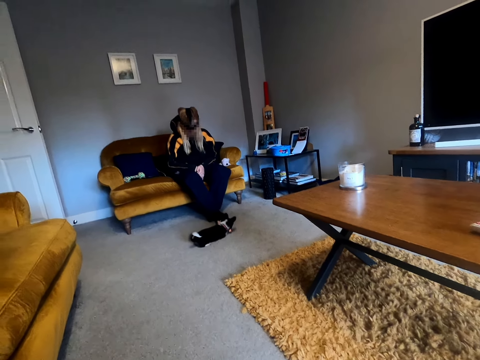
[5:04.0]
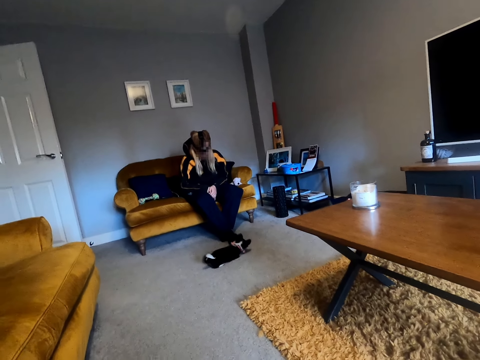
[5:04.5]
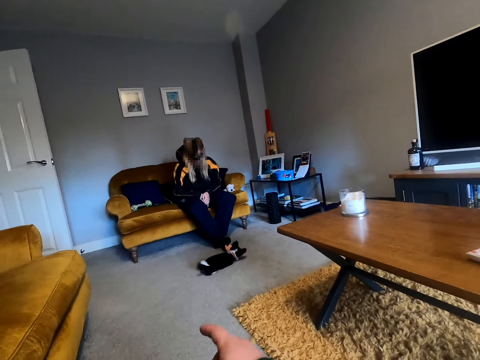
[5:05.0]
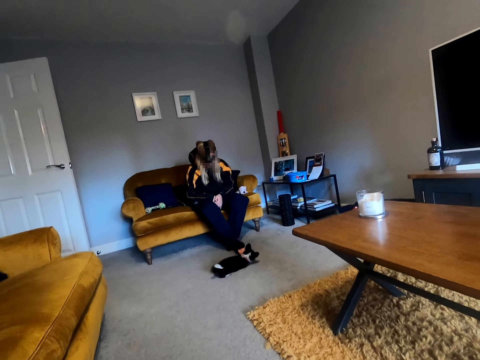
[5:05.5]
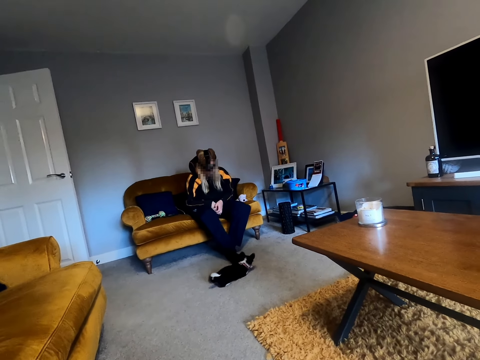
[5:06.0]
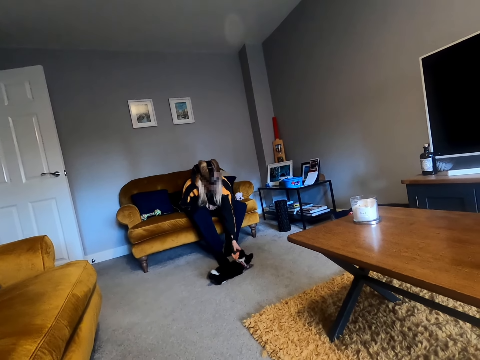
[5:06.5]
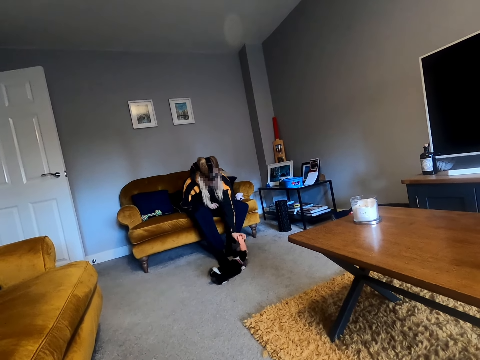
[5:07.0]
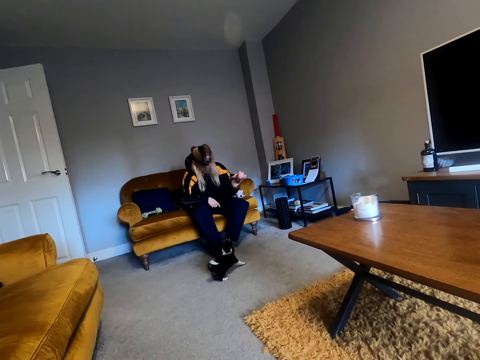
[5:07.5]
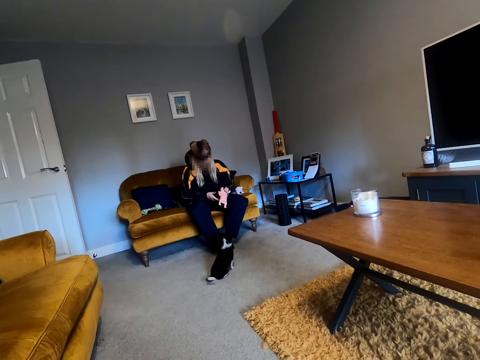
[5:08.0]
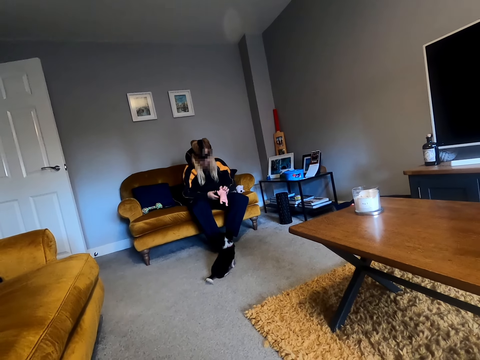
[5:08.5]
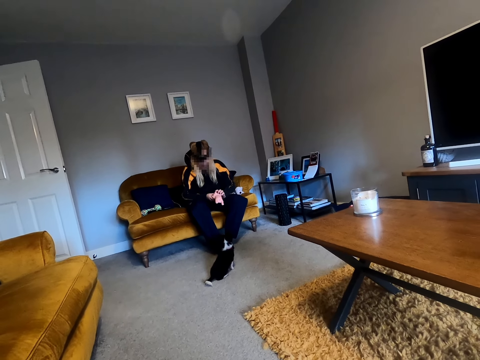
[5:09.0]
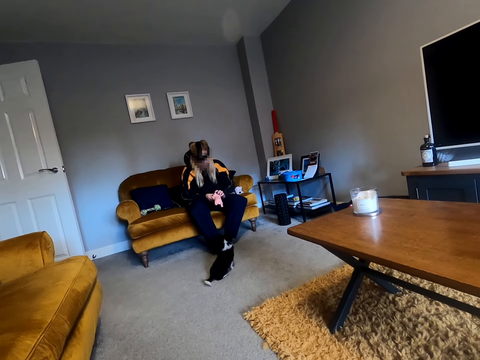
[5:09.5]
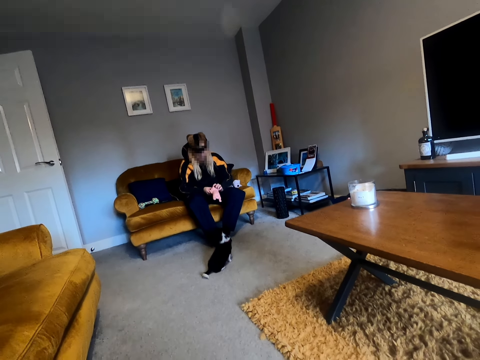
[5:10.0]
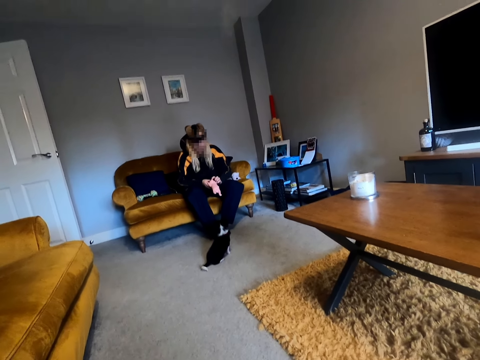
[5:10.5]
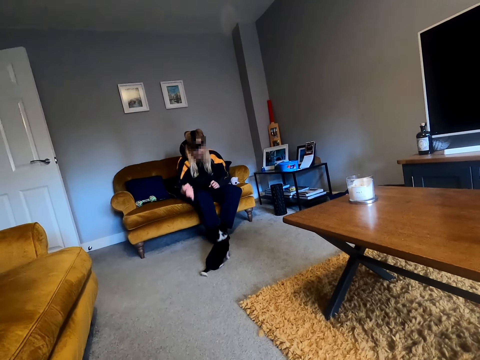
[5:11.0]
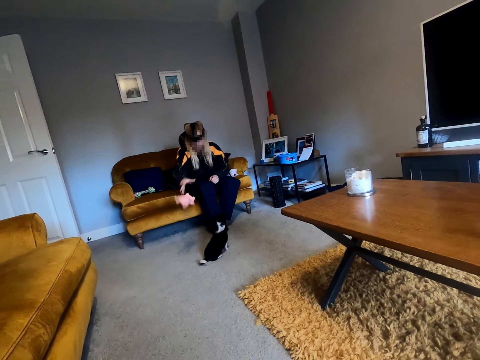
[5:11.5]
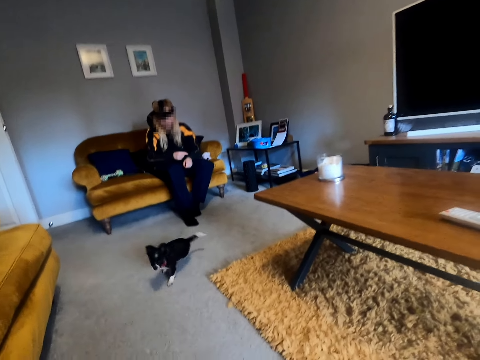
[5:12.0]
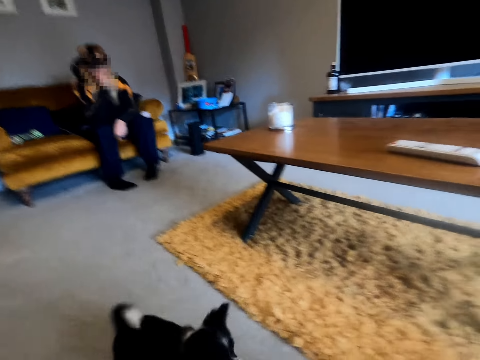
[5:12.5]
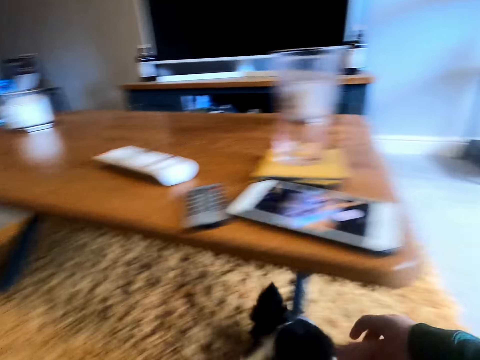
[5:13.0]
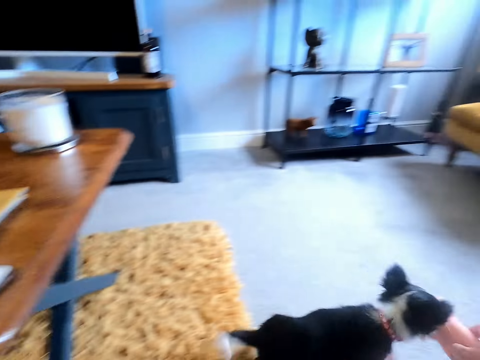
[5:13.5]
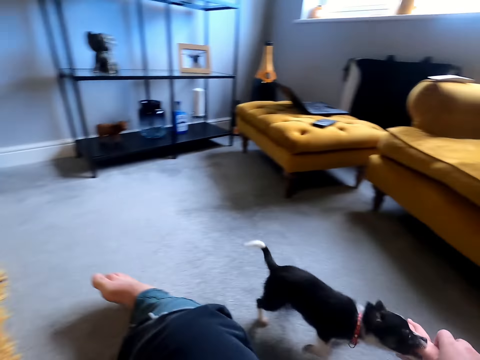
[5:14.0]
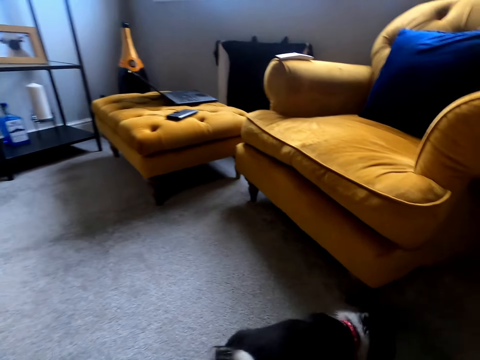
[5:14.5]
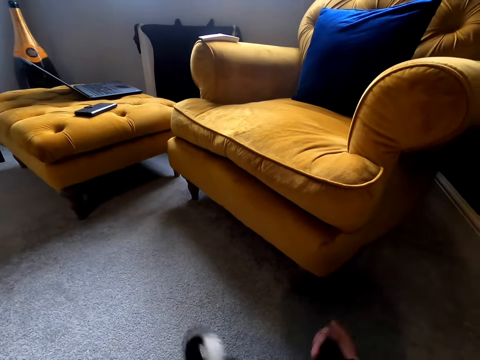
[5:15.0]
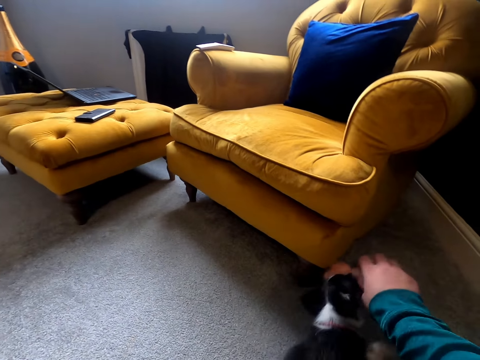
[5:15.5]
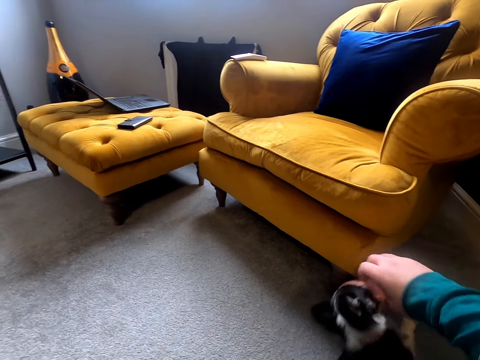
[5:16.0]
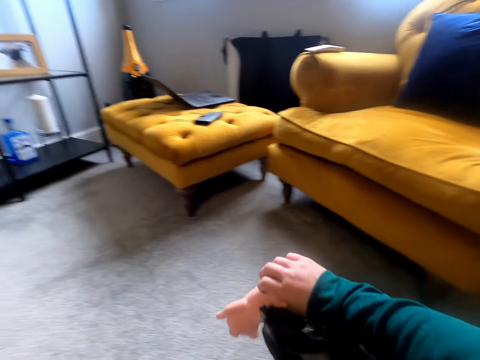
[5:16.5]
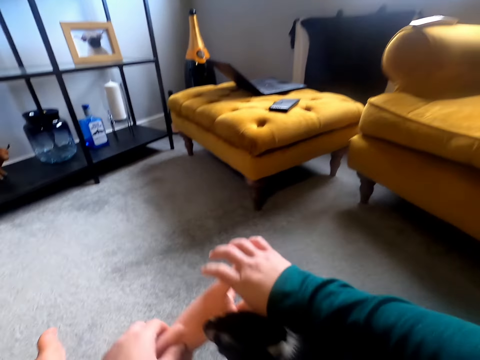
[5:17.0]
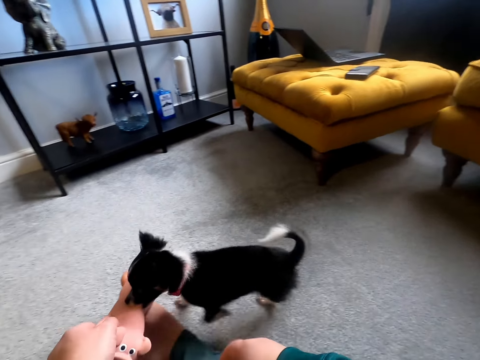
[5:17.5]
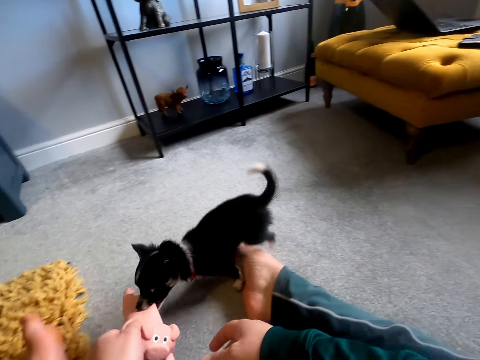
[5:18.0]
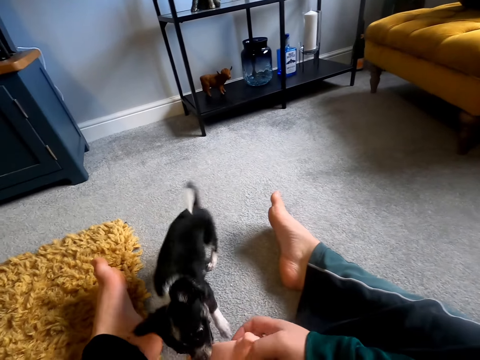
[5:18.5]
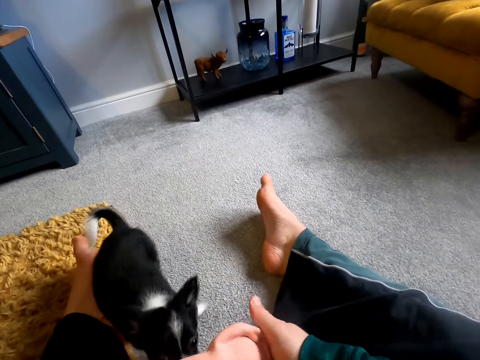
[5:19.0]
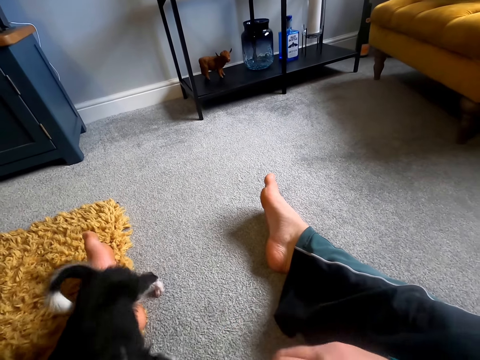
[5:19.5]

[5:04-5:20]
The camera wearer converses. The woman picks up the toy and throws the toy towards the camera wearer. The camera wearer interacts with the puppy. They play with the cat.

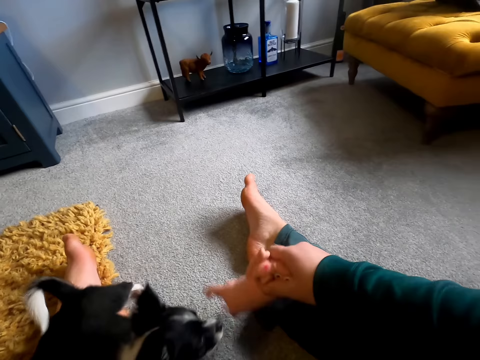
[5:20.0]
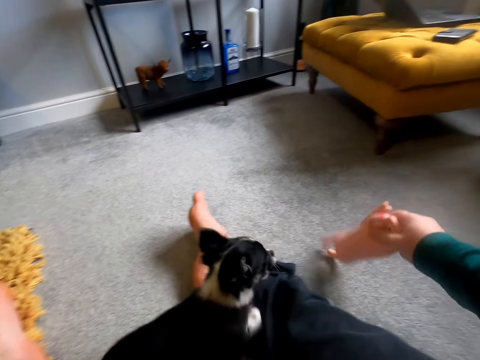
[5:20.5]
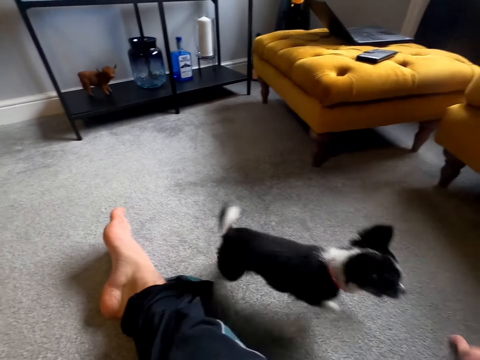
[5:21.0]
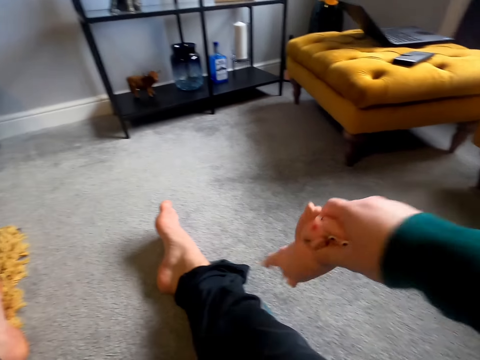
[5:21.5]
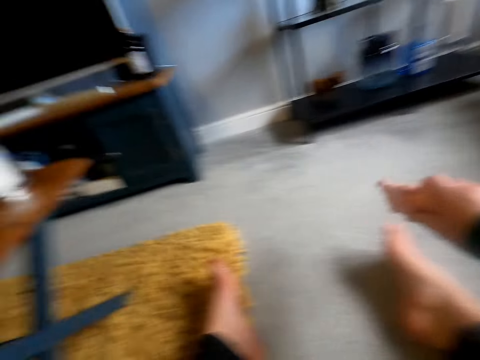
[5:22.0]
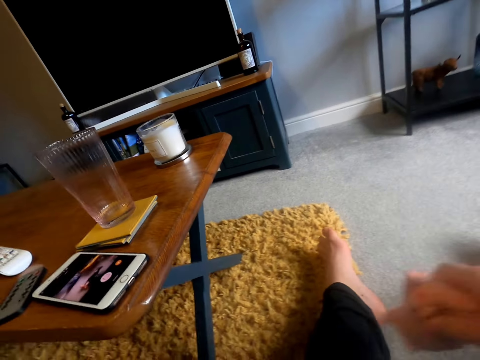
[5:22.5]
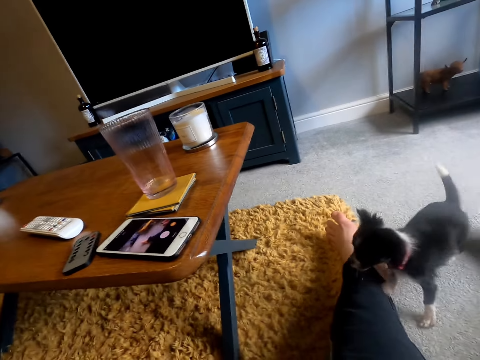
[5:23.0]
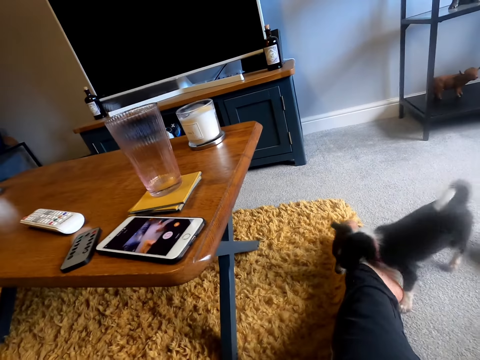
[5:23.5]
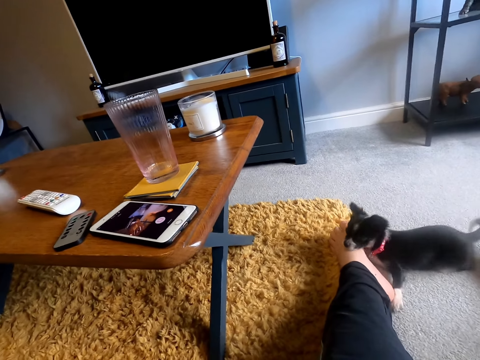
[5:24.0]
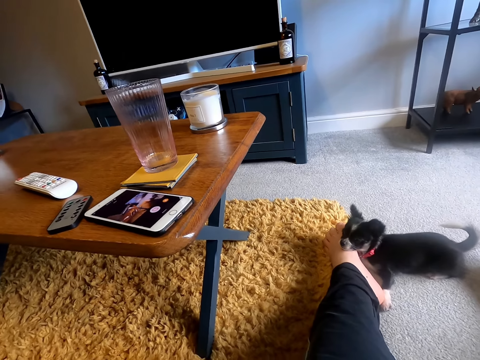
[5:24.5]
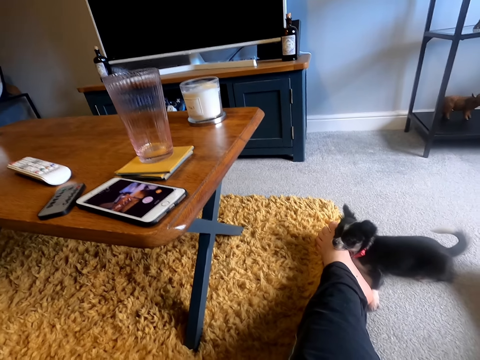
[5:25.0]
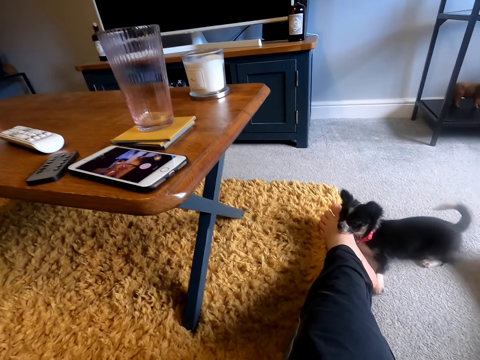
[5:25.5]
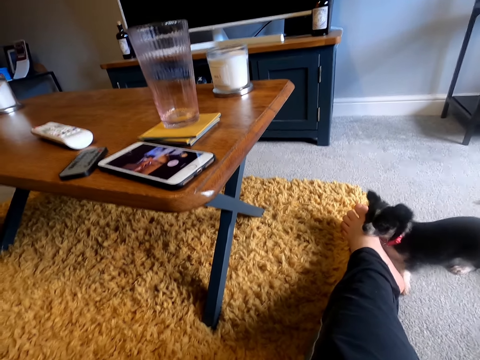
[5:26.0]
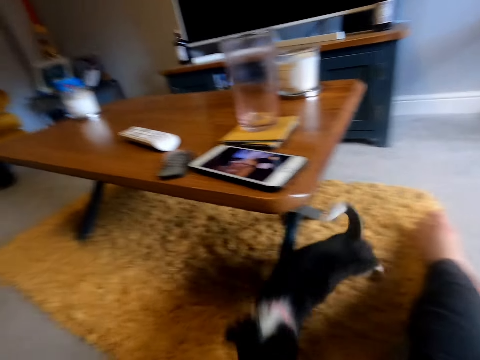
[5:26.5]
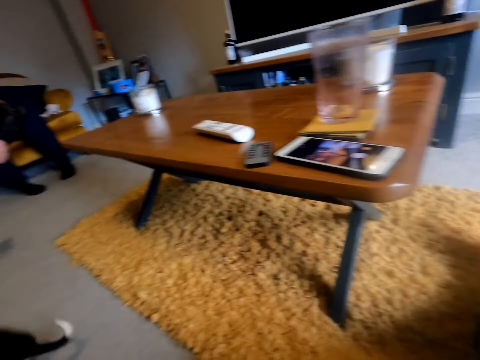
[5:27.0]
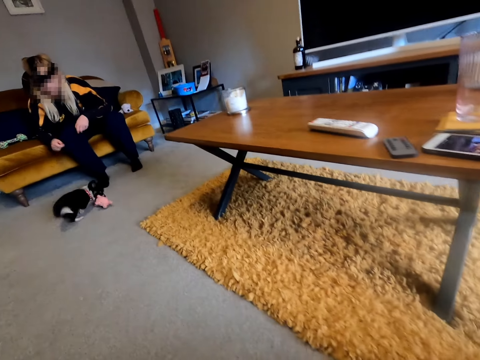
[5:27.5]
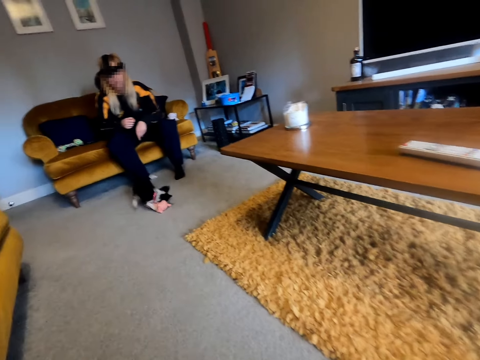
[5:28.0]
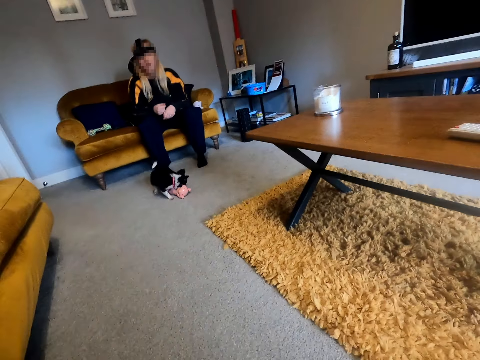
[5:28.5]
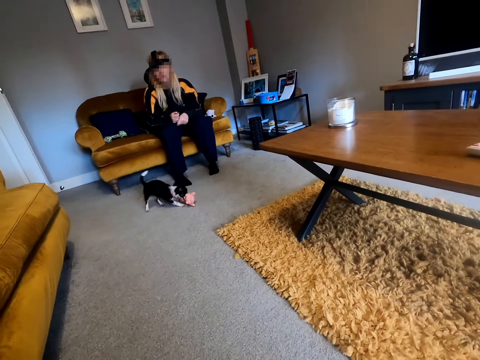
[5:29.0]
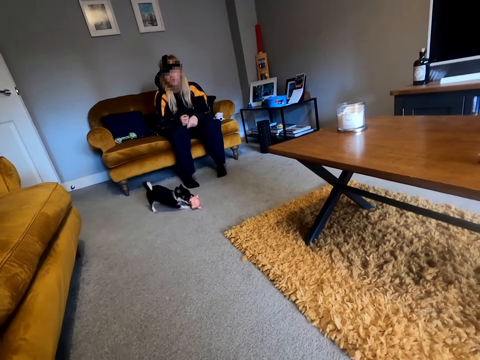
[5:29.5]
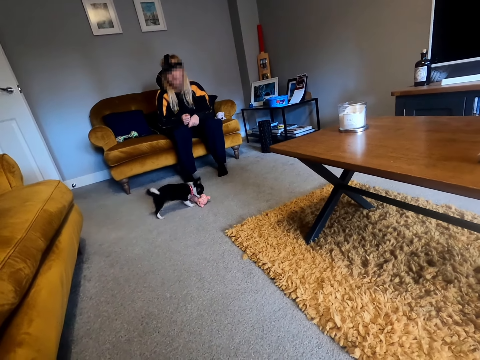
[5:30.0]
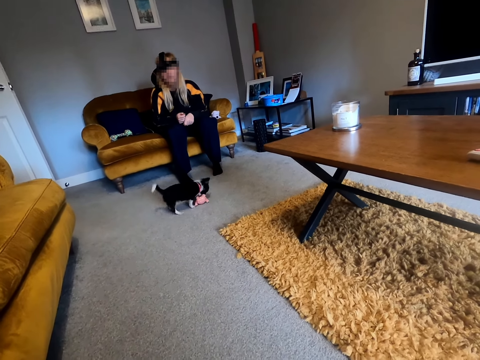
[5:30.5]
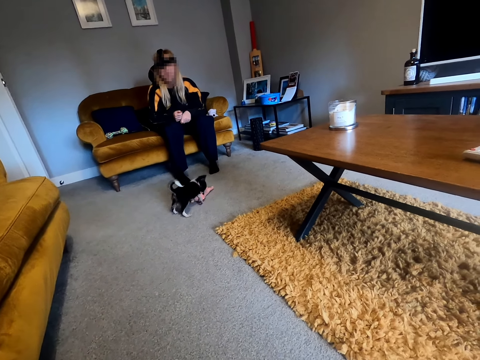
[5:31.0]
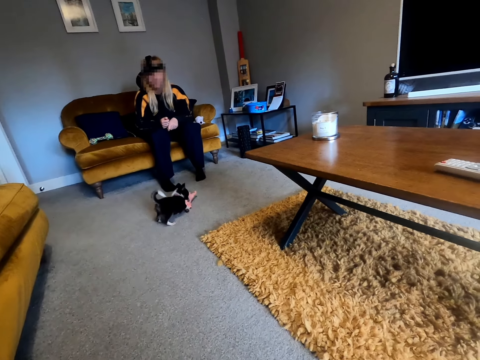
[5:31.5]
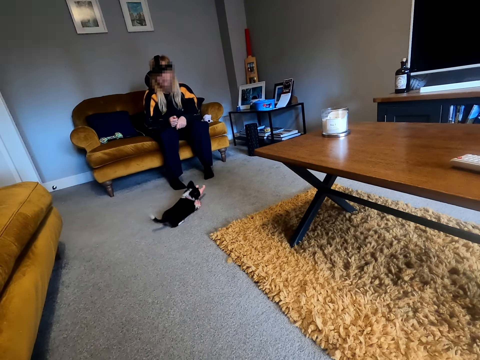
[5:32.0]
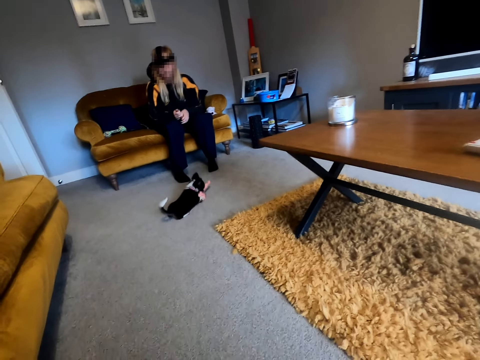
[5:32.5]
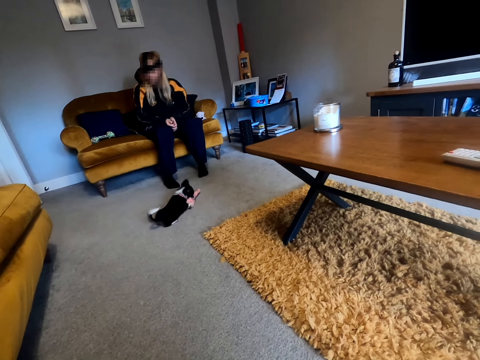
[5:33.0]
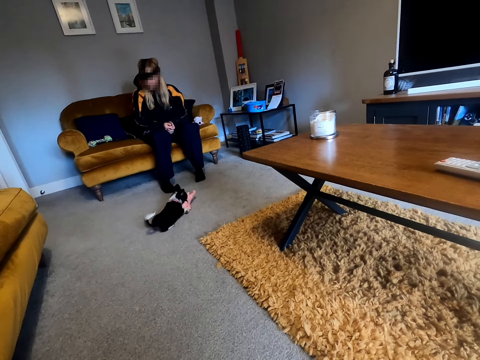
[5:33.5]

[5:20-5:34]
The camera wearer converses, throws the toy towards the woman, and converses. They look left and converse. The woman stares at the cat.
